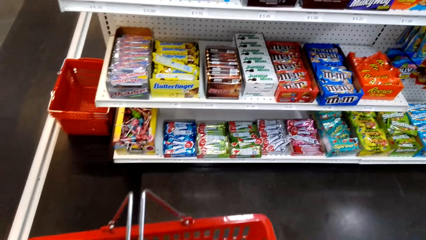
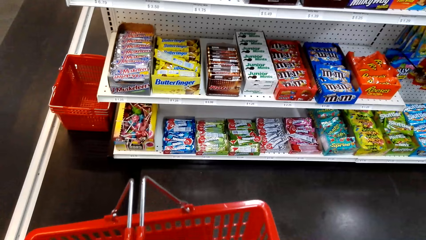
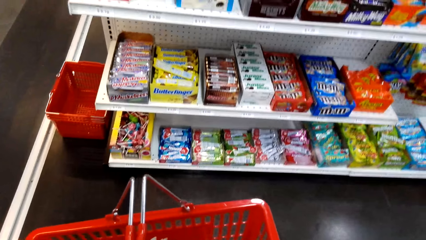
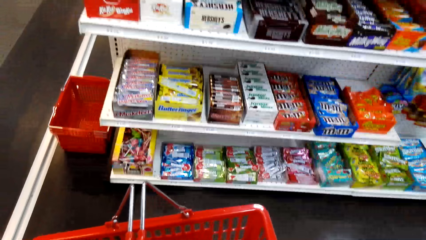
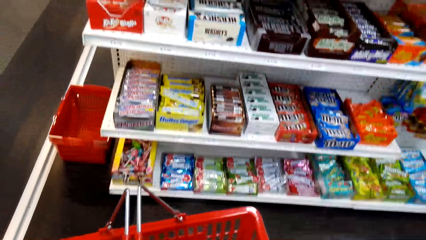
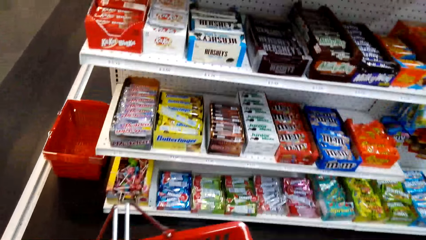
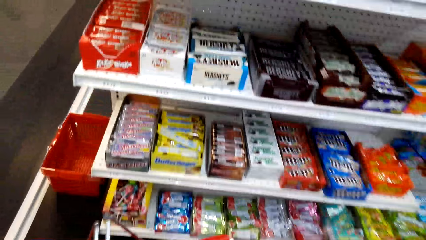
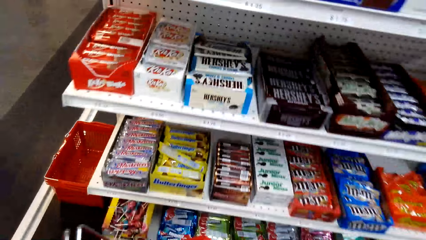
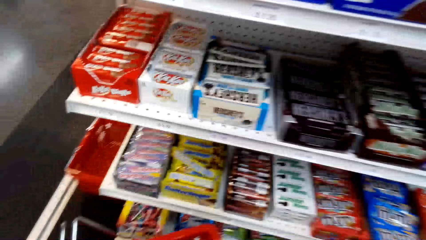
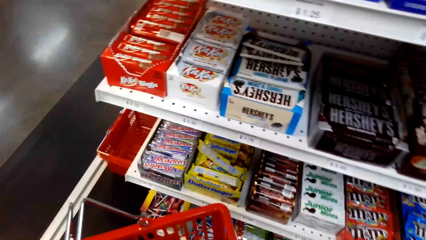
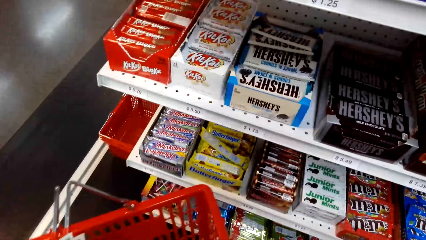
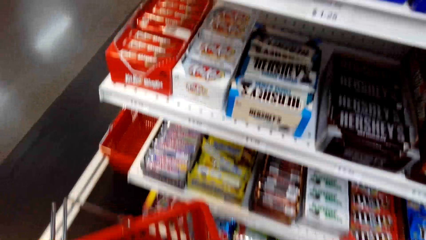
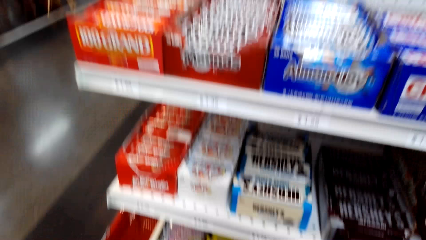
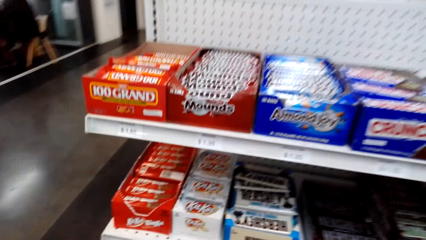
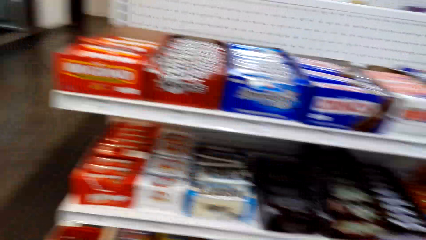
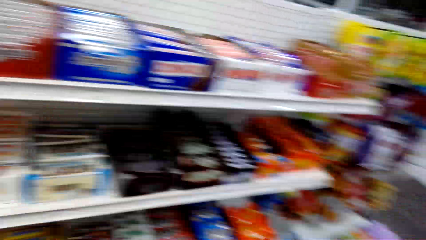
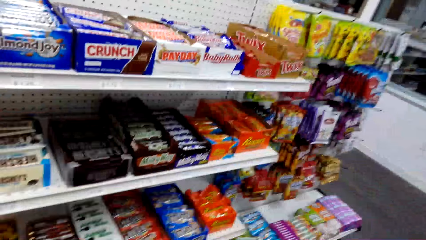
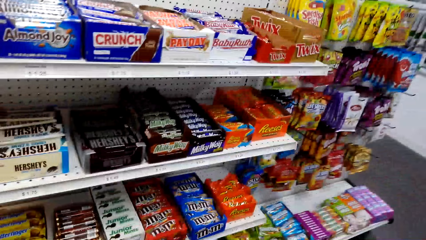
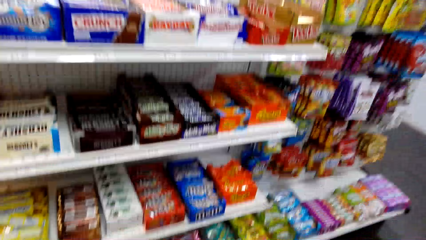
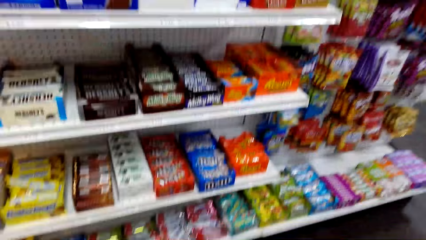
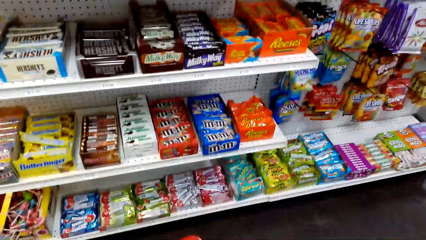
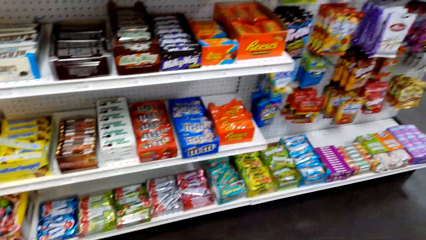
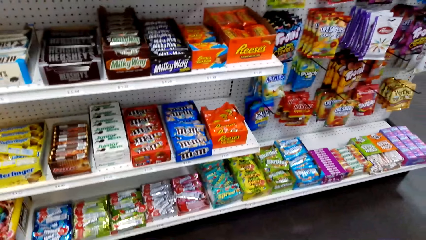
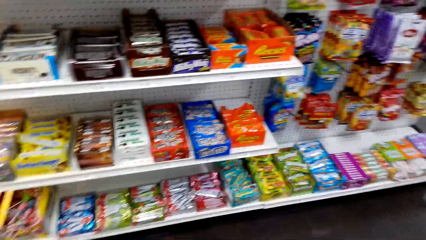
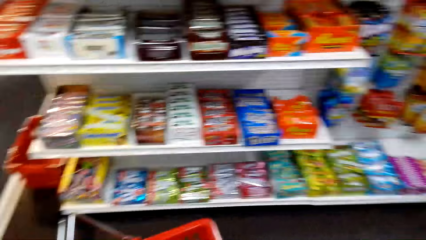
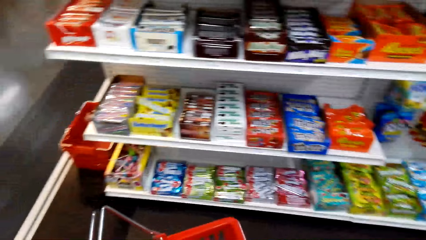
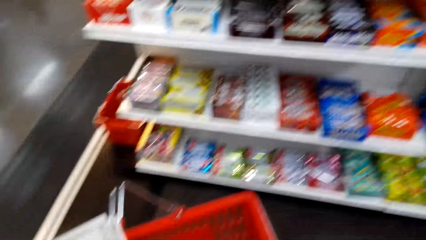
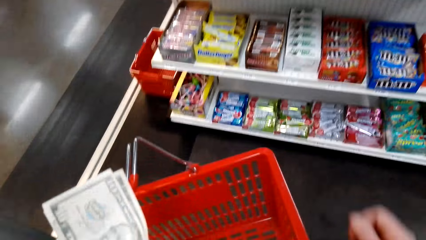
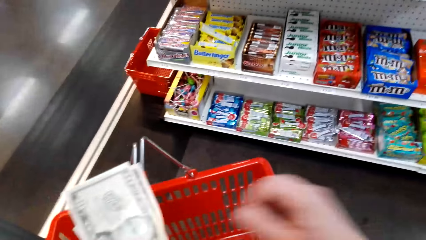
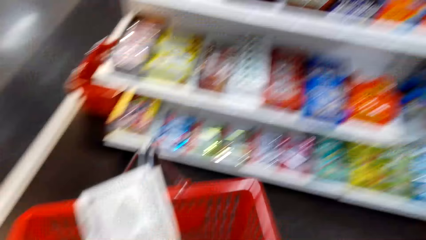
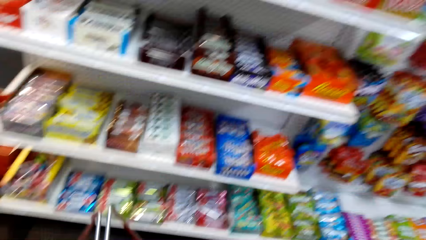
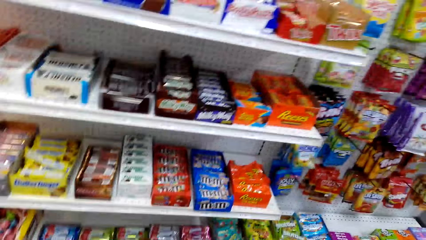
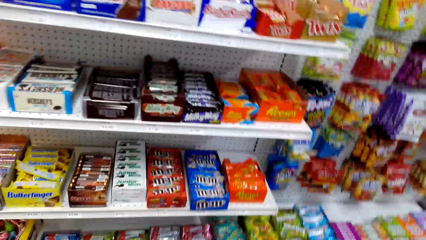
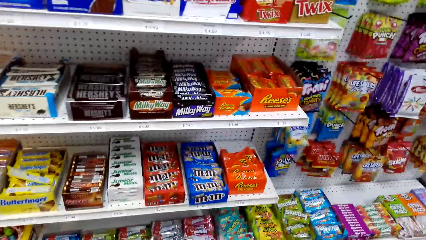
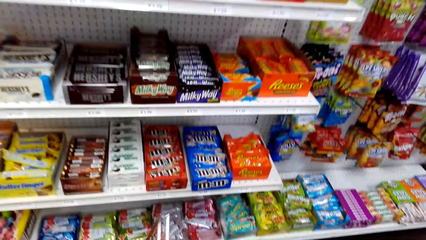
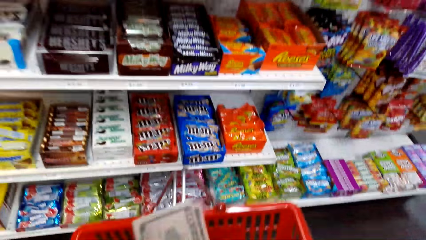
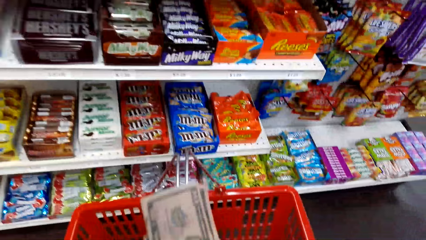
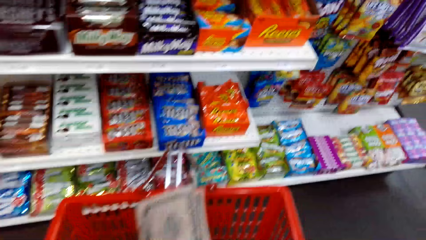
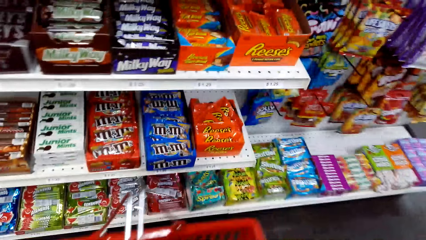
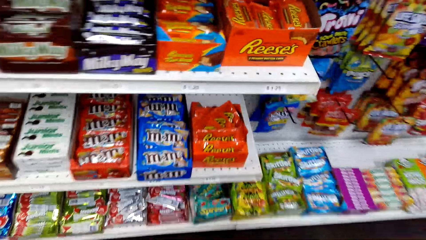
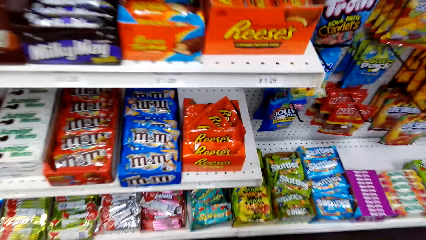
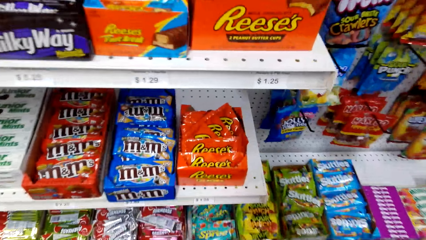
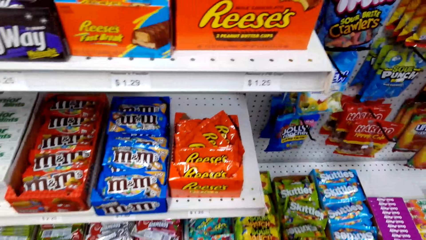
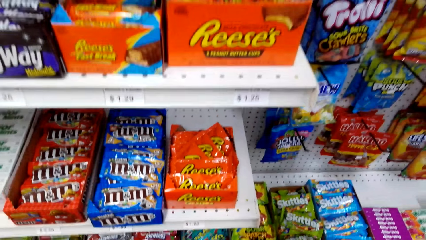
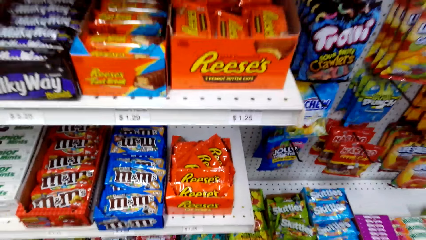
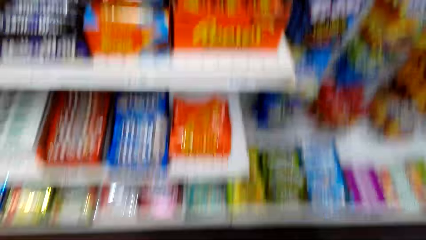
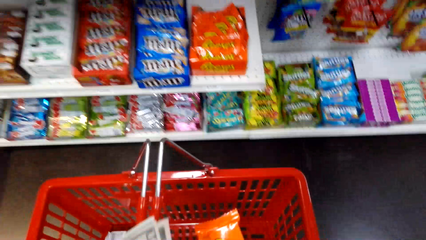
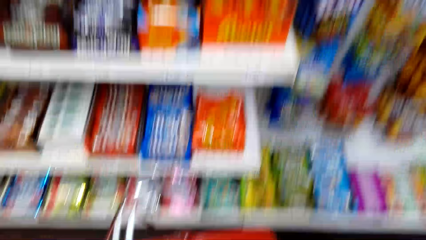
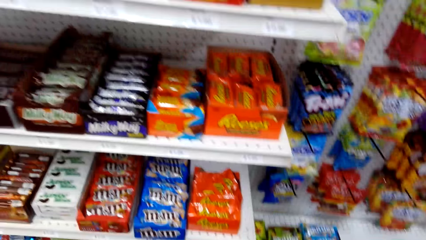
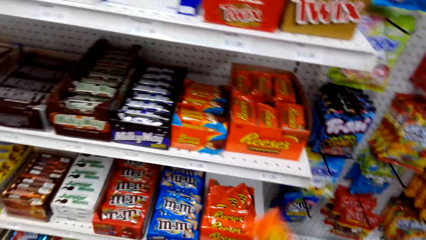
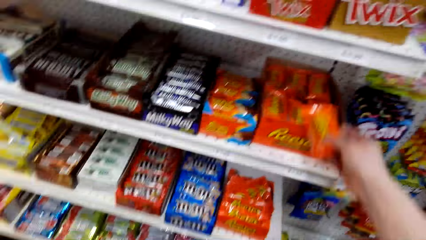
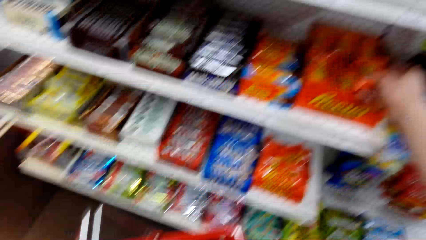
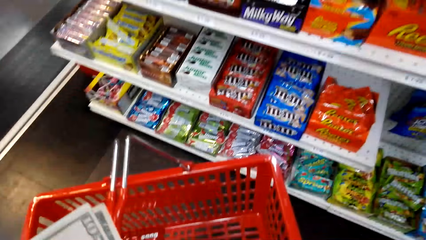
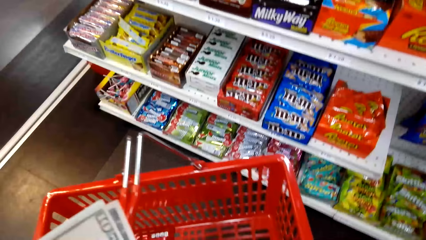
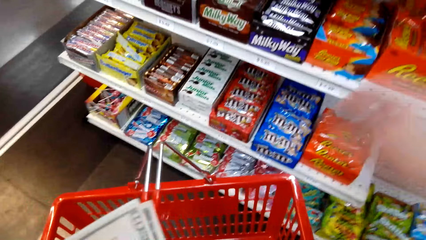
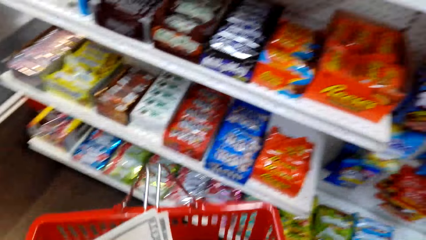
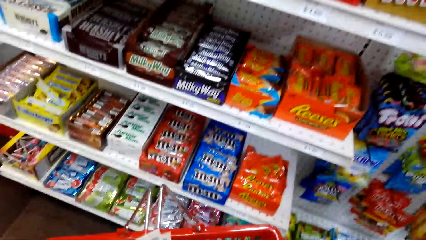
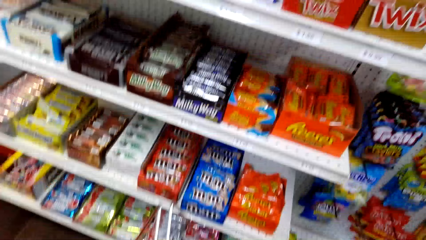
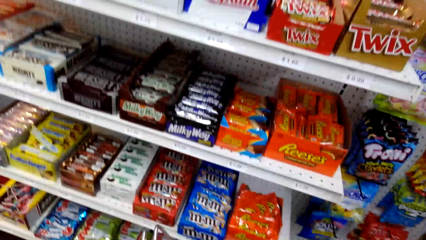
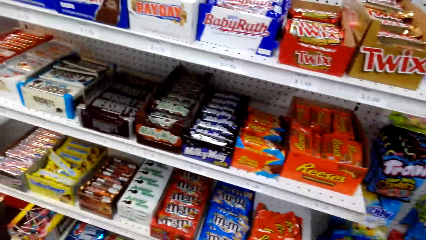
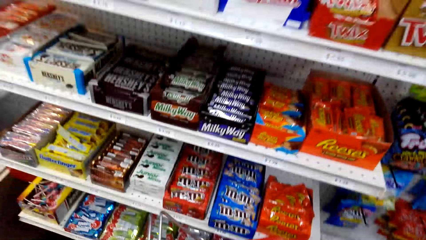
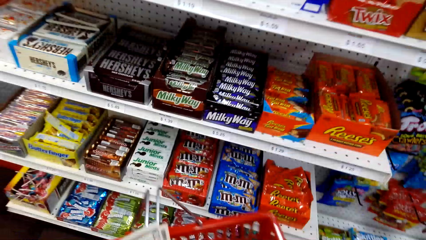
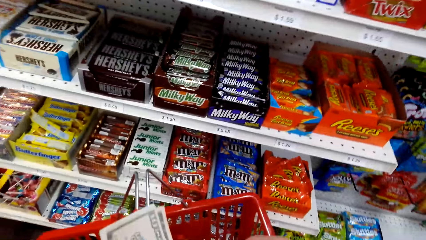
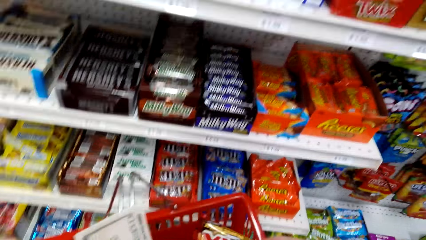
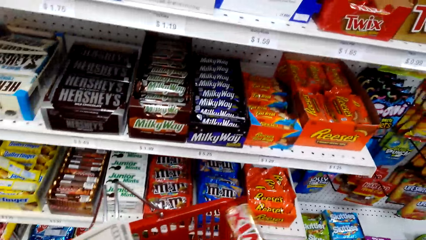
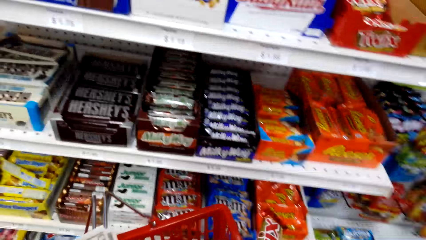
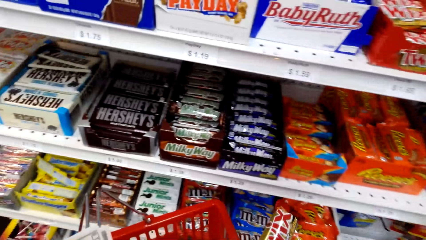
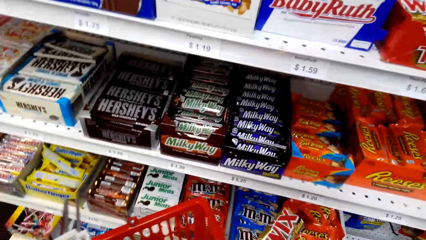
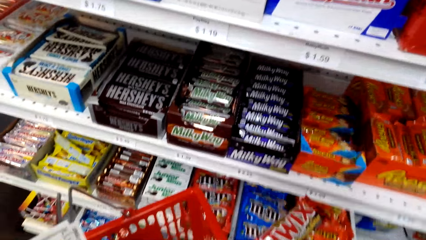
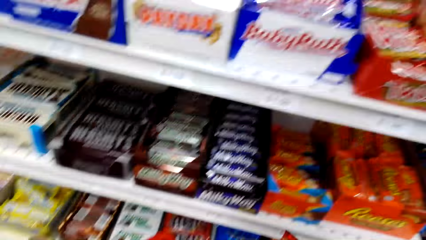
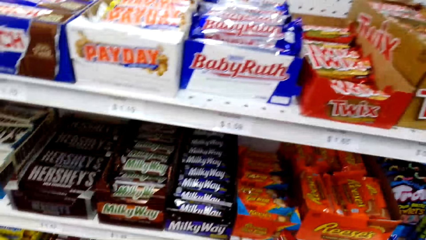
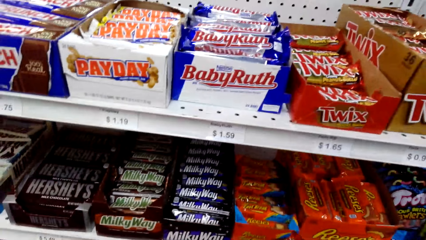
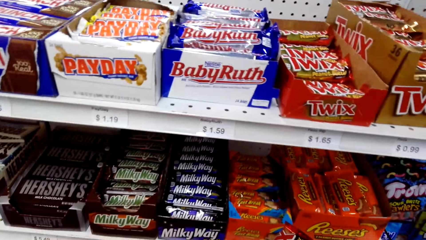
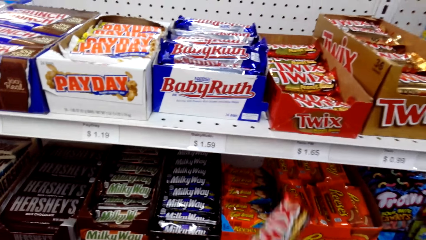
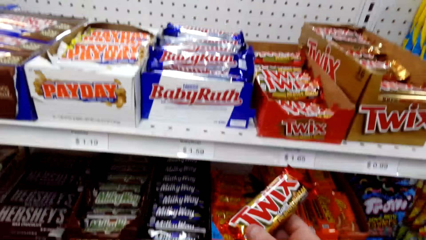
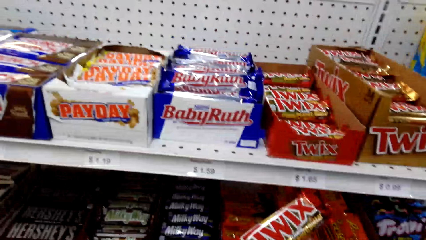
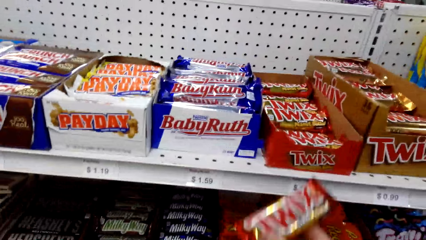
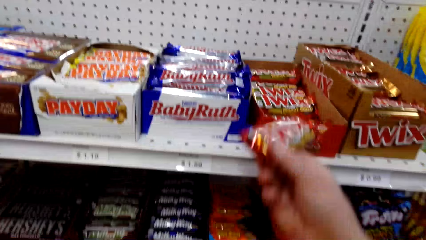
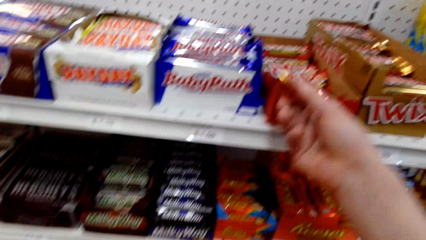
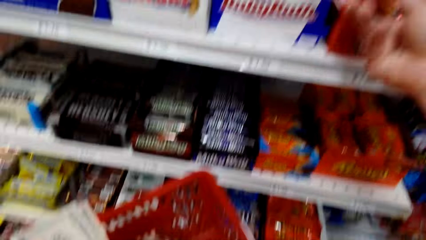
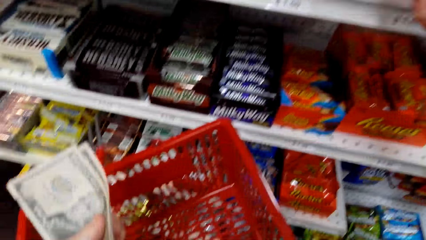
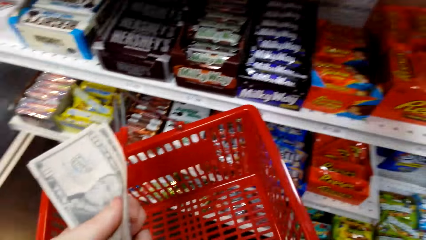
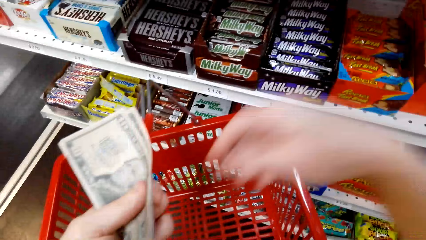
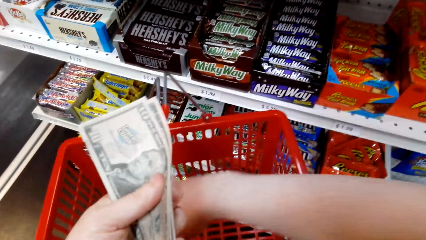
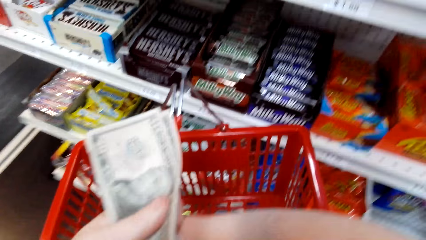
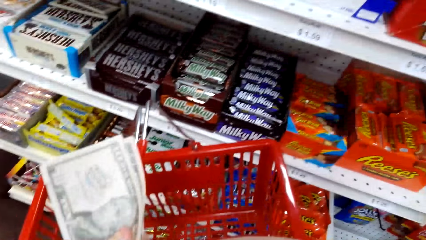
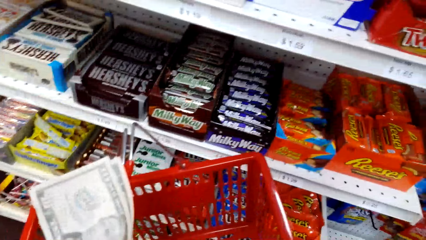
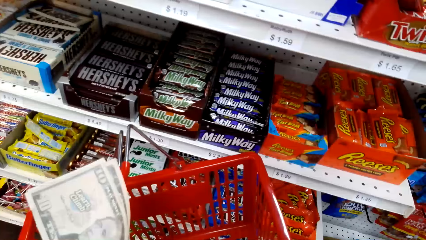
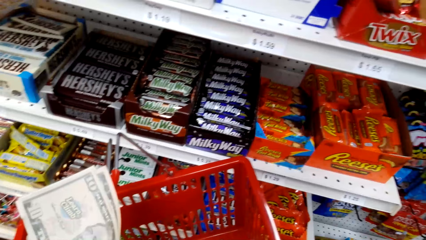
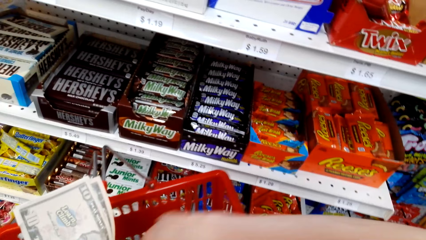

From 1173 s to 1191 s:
The camera wearer places Reese's on the shelf. They hold a snack. They lift the snack. They place Twix on the shelf.
